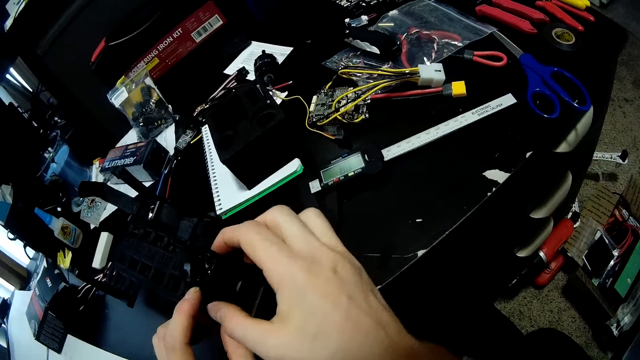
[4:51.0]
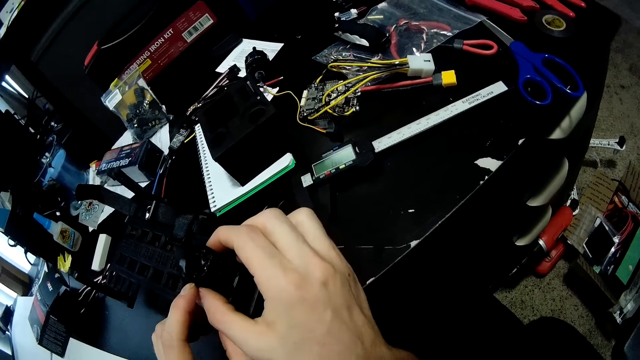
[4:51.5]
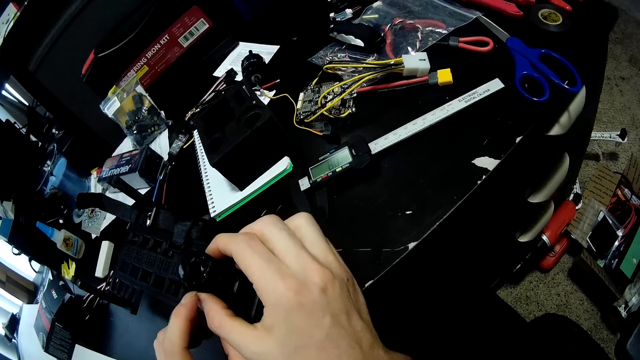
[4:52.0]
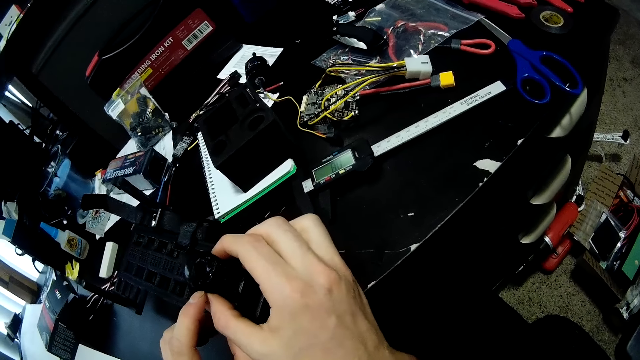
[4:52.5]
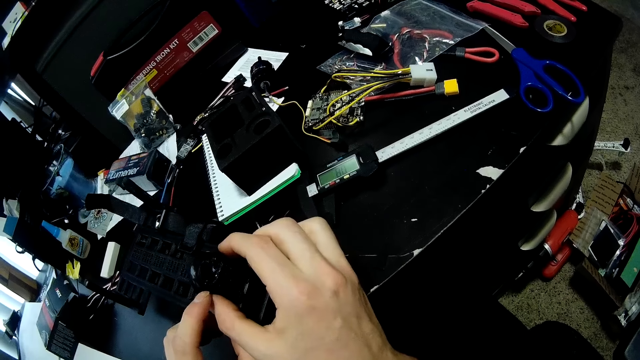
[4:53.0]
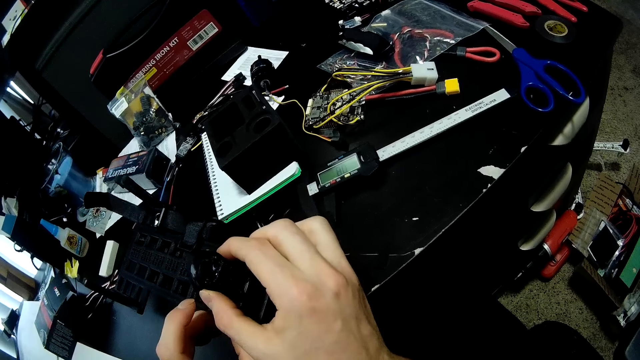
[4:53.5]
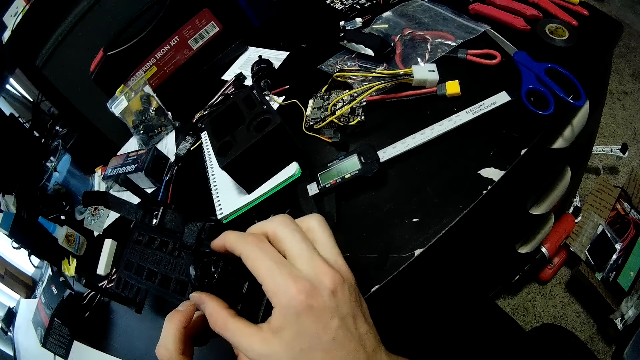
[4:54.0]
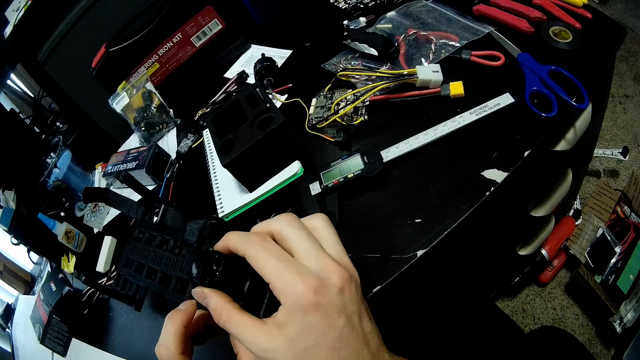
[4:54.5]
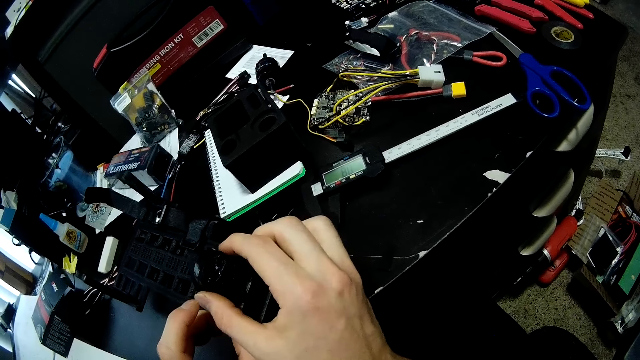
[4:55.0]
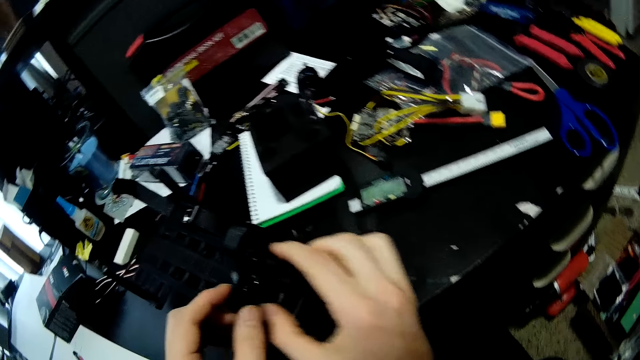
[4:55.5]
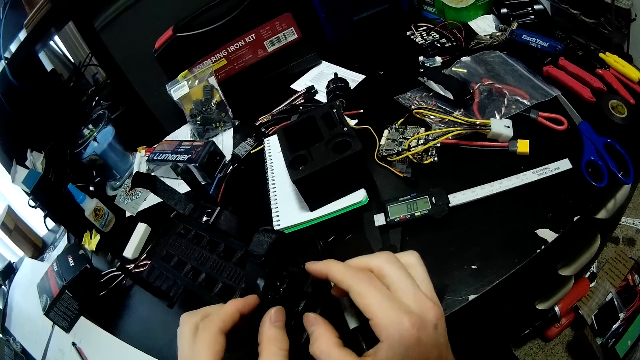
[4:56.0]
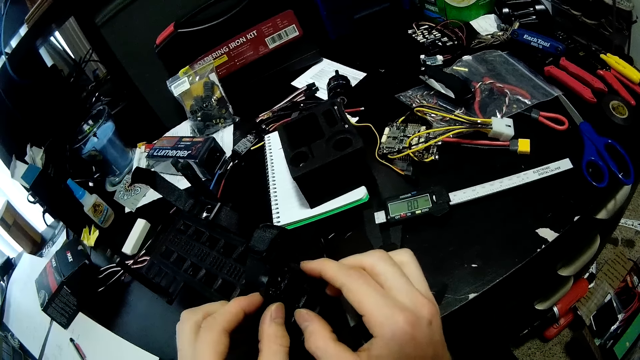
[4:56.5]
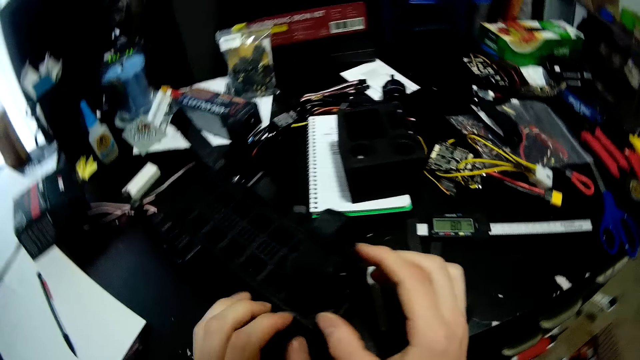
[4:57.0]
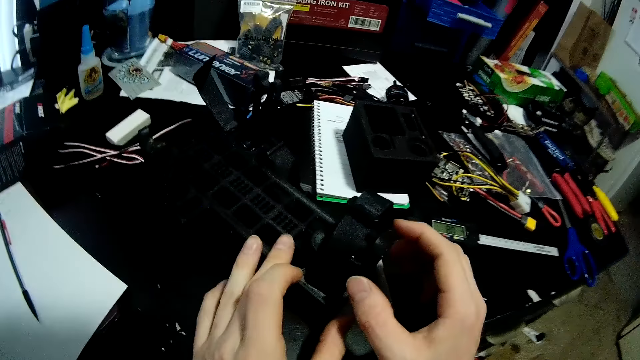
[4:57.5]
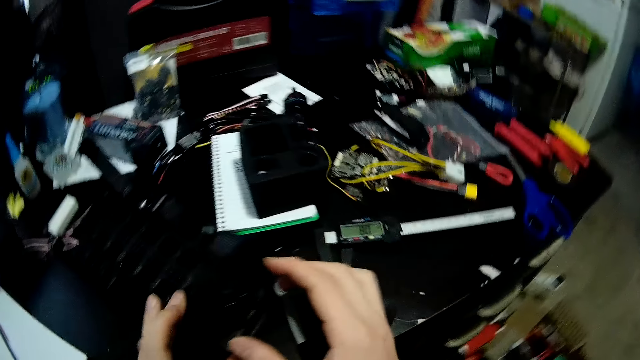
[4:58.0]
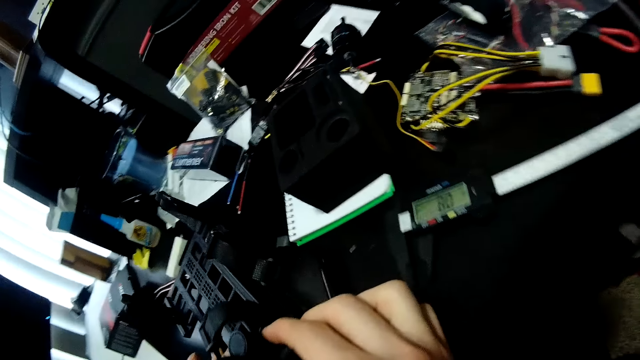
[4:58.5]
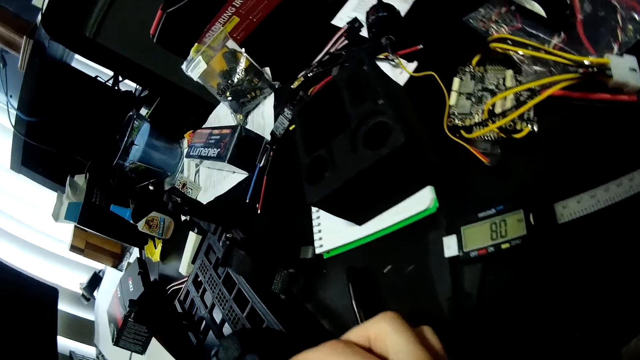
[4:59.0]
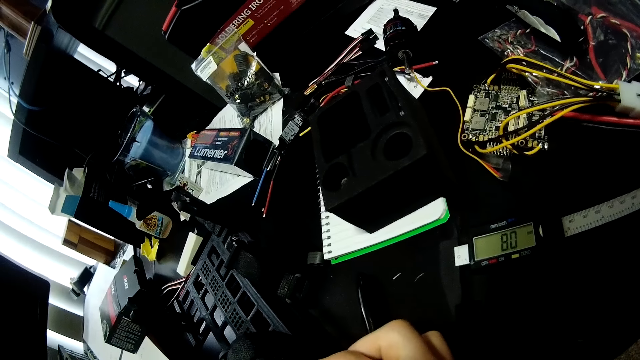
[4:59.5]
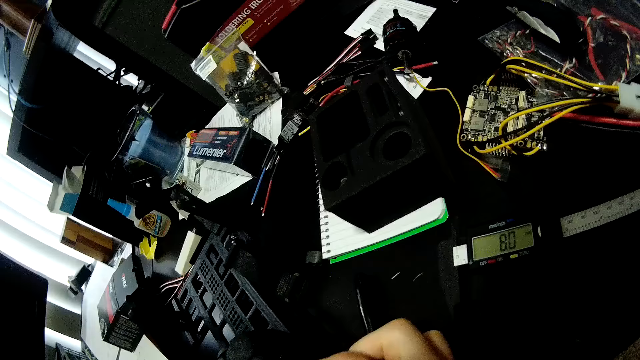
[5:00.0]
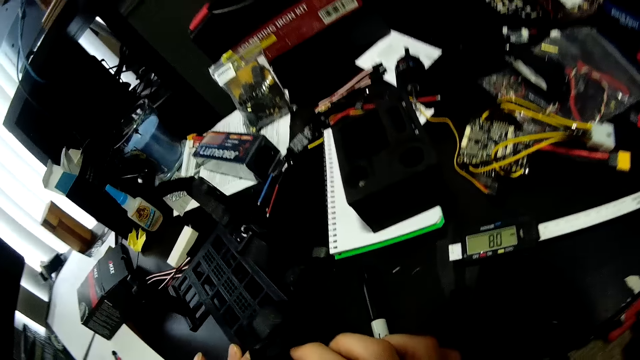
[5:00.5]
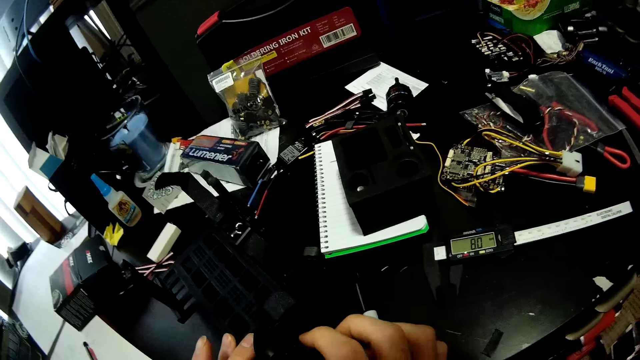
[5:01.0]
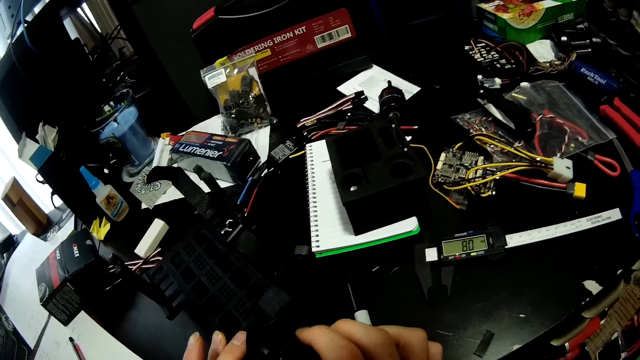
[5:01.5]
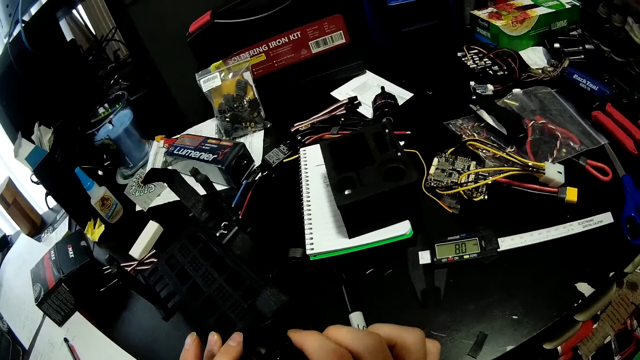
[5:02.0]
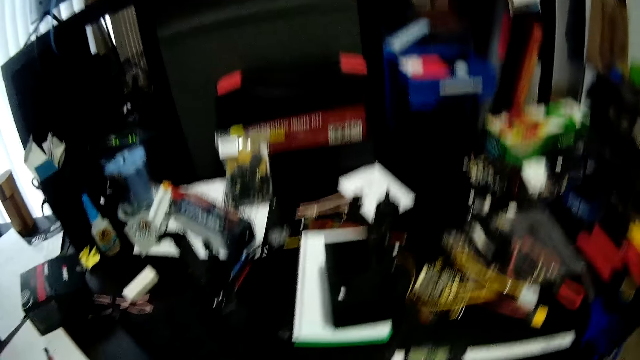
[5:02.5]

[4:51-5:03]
The camera wearer touches something. They move a hand.

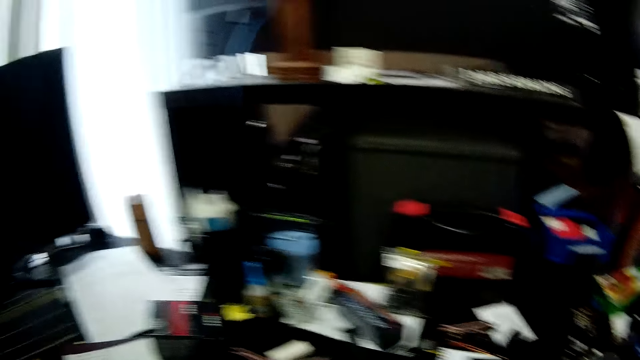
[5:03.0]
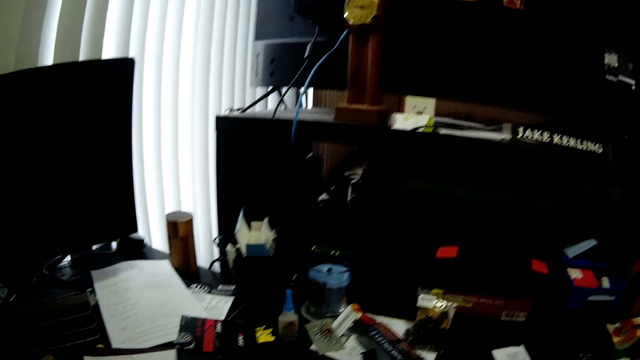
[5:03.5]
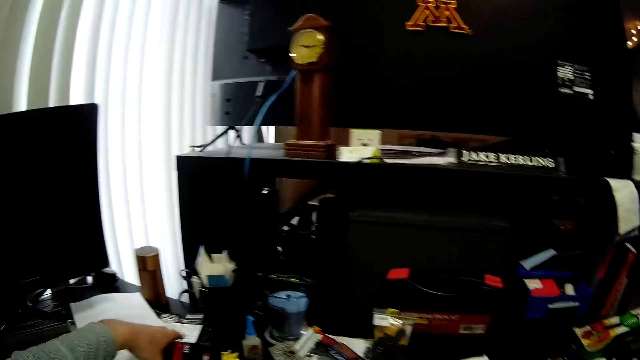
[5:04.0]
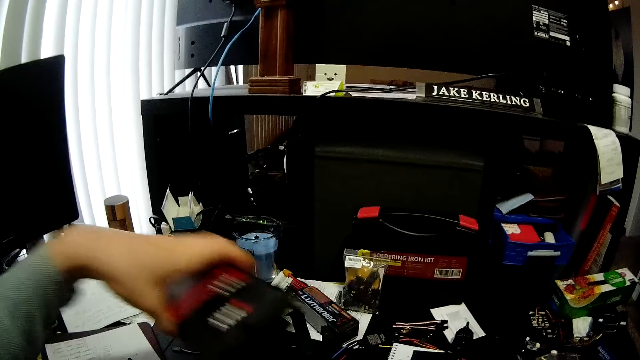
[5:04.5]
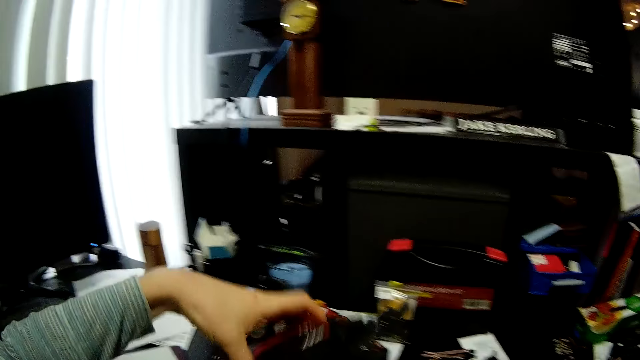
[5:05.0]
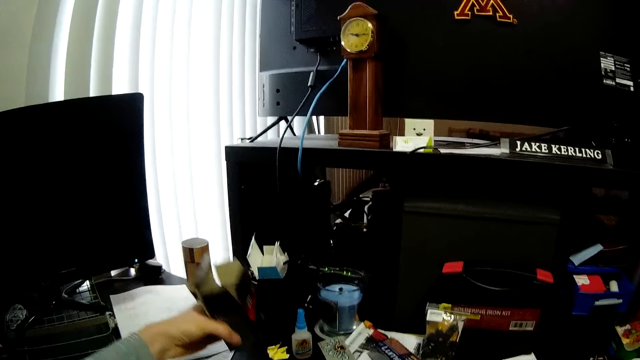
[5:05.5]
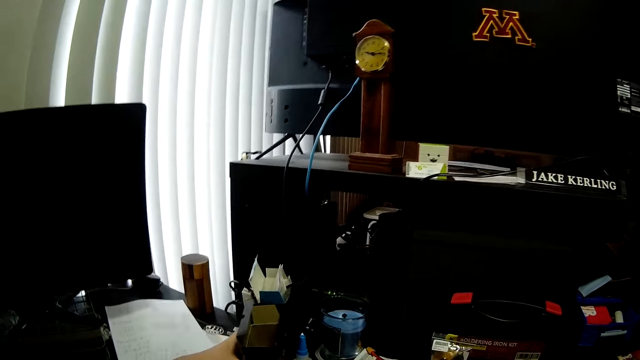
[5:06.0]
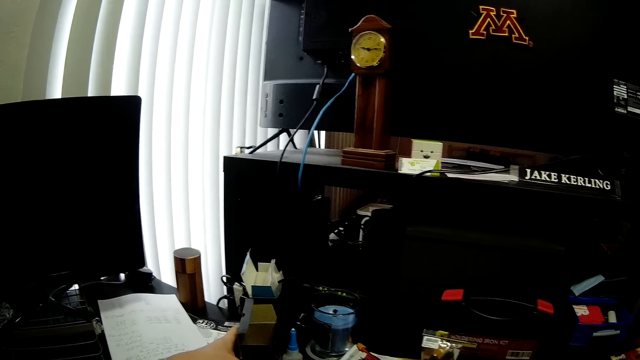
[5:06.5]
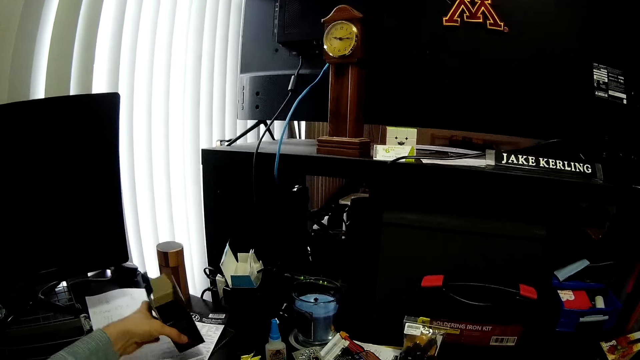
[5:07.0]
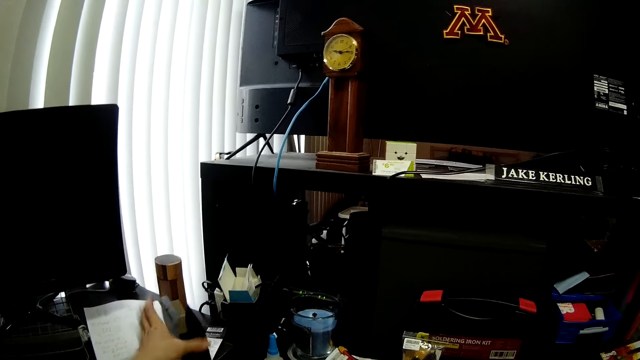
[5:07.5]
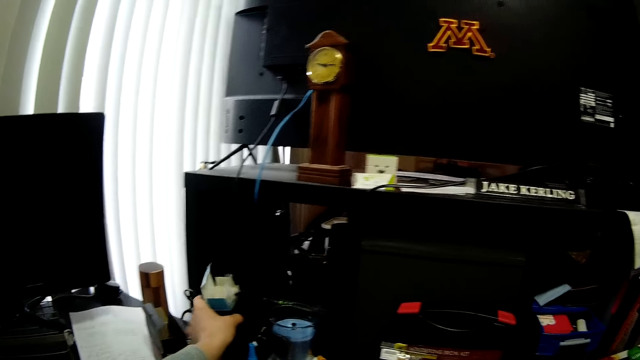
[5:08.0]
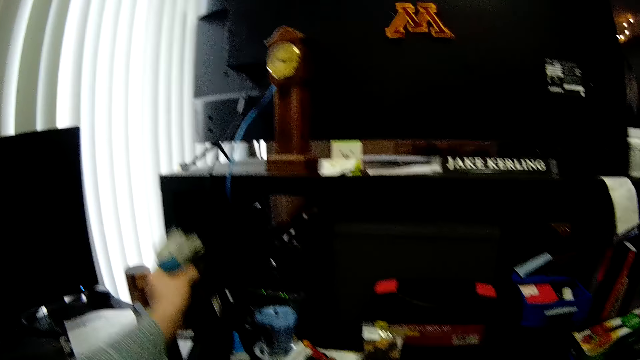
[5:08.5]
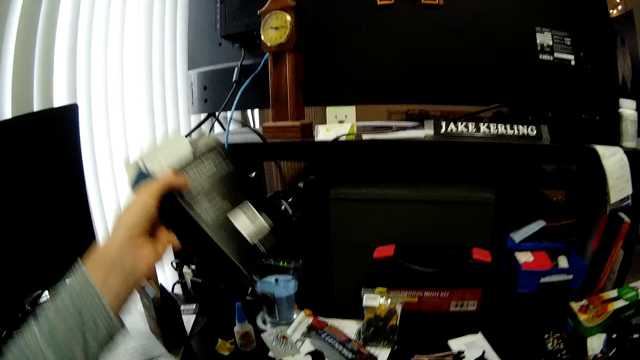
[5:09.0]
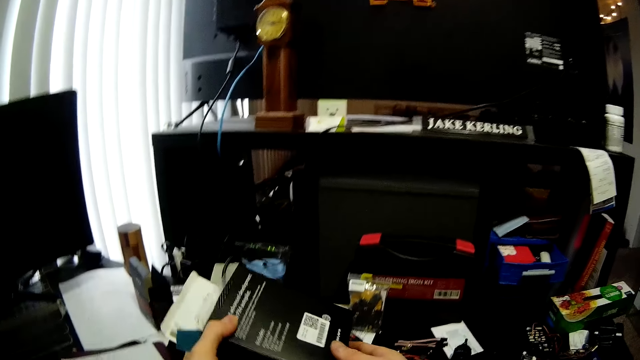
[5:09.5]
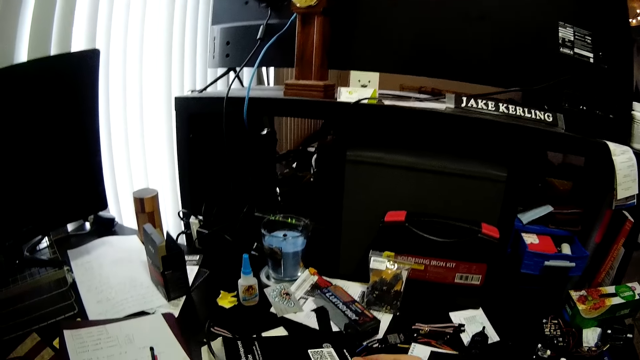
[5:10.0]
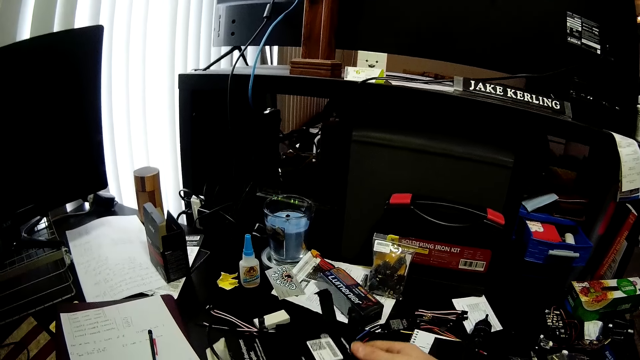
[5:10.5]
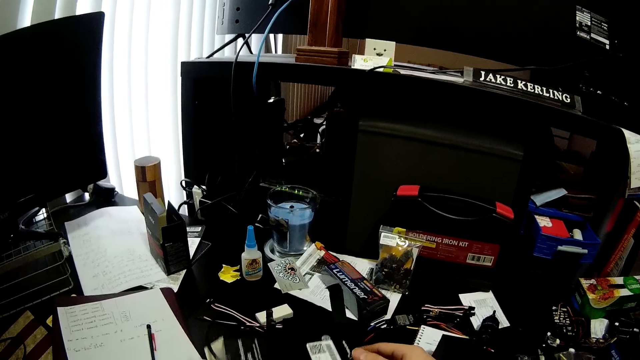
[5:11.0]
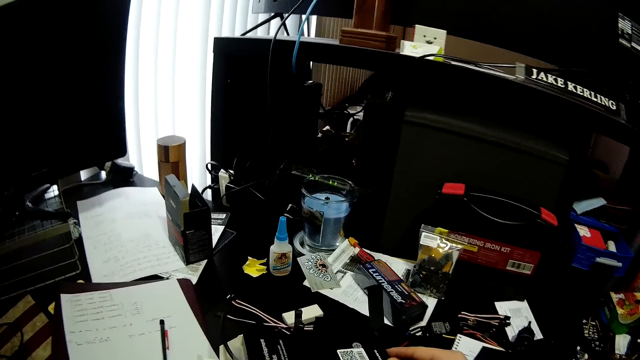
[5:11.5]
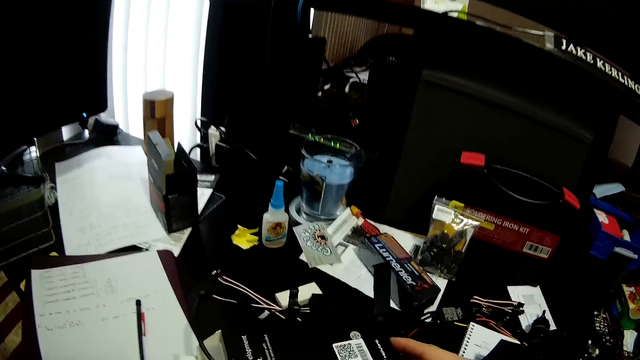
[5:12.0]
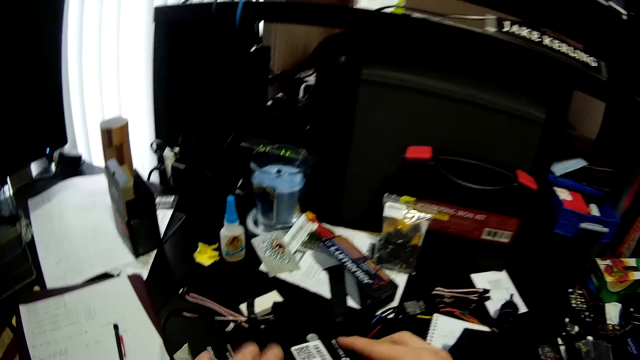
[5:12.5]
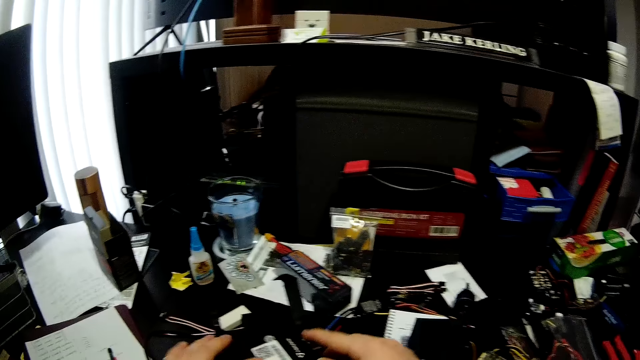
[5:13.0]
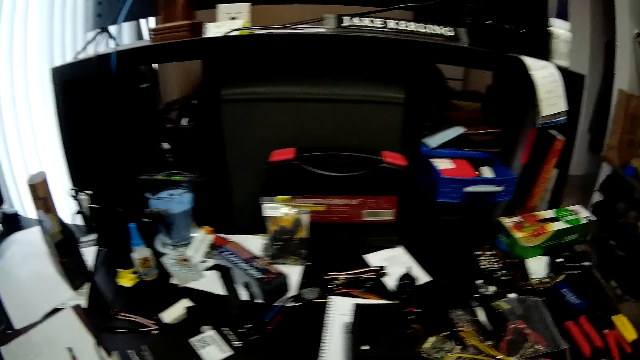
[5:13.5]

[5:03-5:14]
The camera wearer puts a box on something. They put the box of something aside. They hold a carton. They pick up the box of something aside. They place the carton on the equipment.
